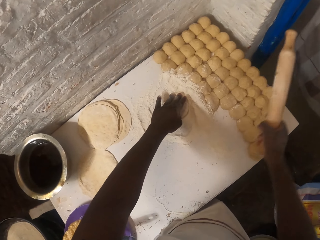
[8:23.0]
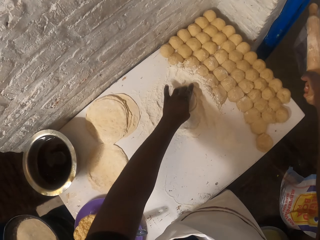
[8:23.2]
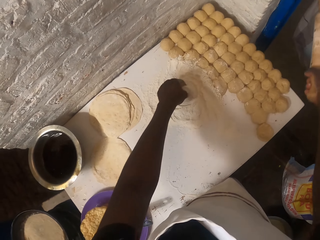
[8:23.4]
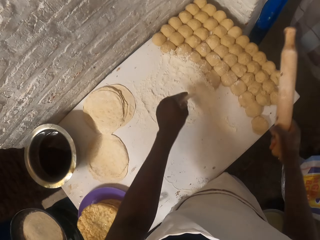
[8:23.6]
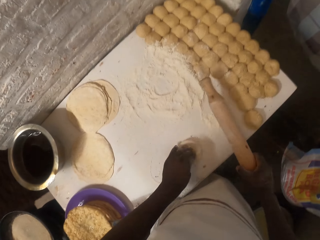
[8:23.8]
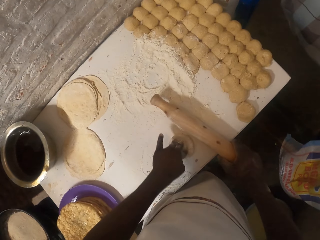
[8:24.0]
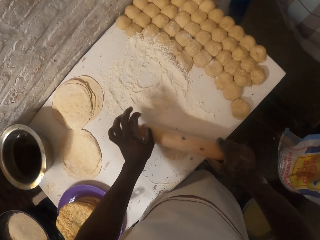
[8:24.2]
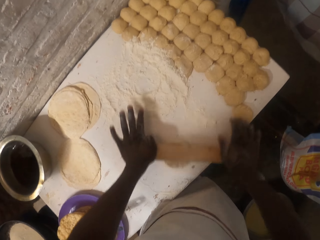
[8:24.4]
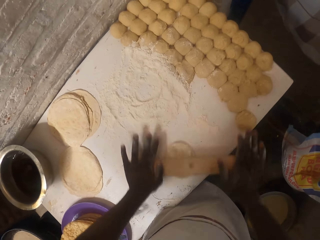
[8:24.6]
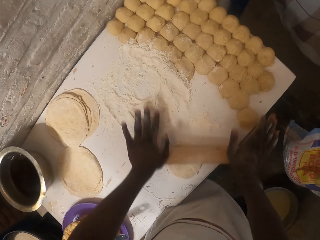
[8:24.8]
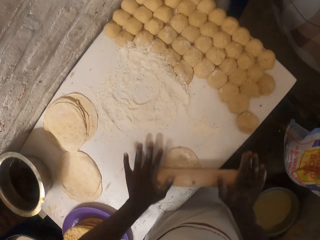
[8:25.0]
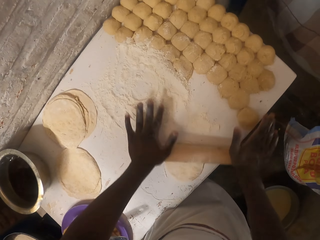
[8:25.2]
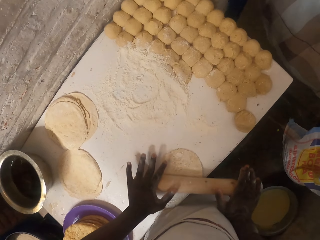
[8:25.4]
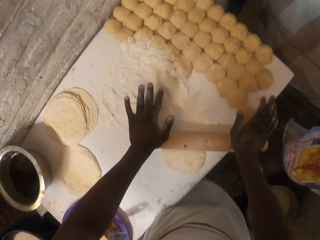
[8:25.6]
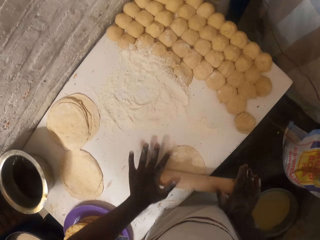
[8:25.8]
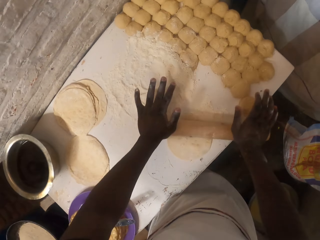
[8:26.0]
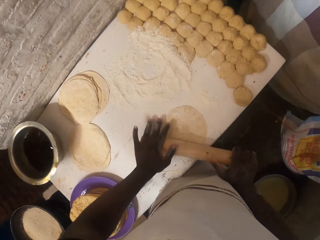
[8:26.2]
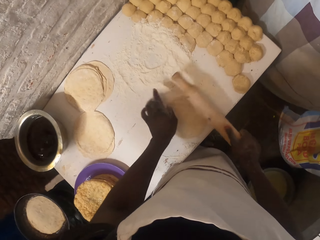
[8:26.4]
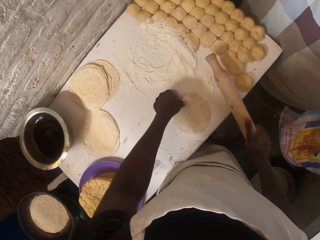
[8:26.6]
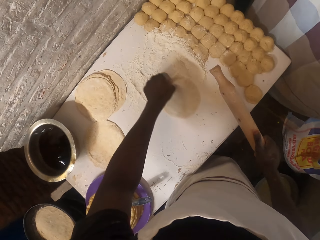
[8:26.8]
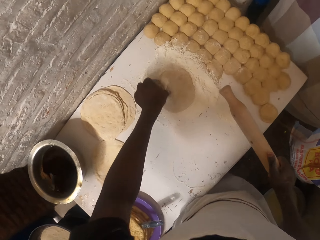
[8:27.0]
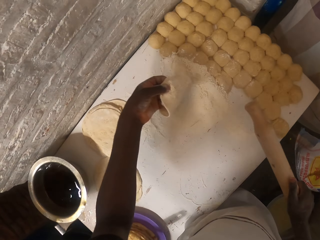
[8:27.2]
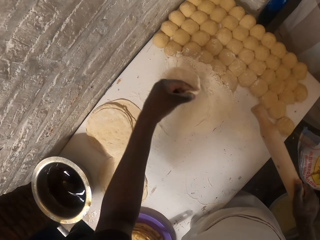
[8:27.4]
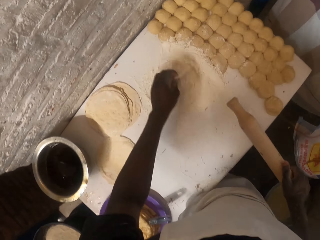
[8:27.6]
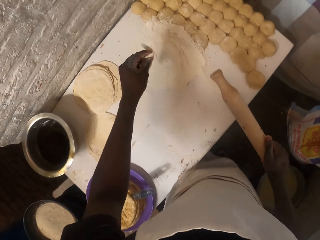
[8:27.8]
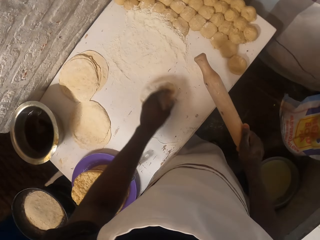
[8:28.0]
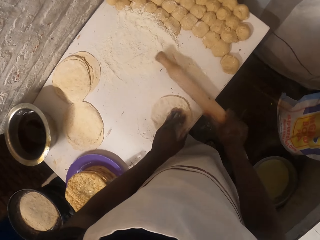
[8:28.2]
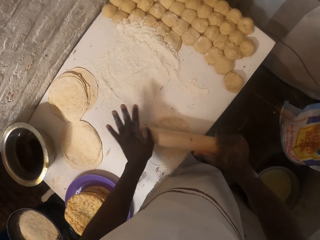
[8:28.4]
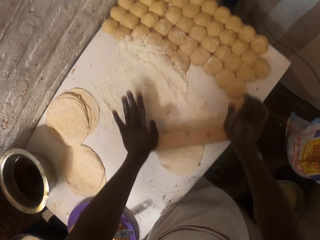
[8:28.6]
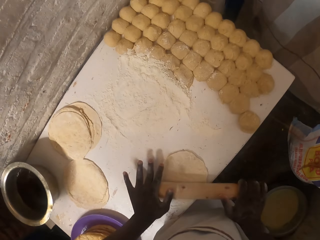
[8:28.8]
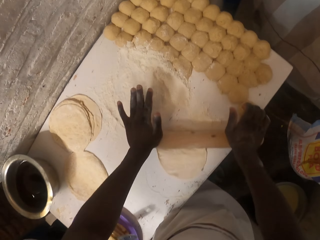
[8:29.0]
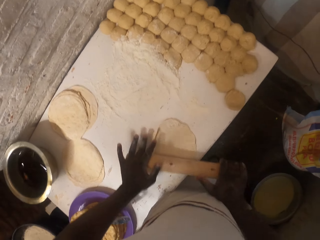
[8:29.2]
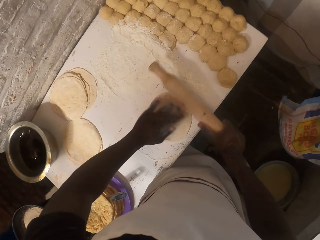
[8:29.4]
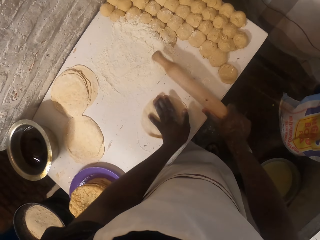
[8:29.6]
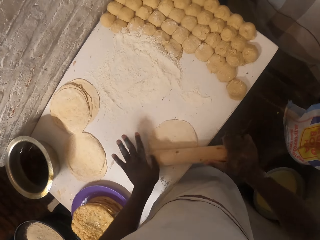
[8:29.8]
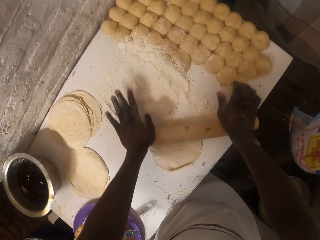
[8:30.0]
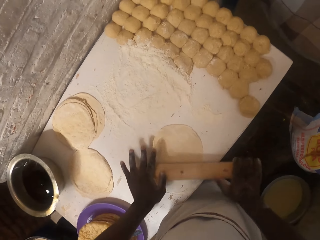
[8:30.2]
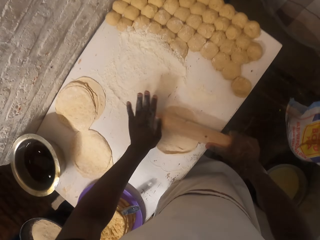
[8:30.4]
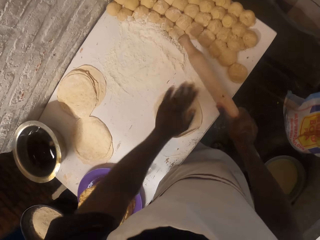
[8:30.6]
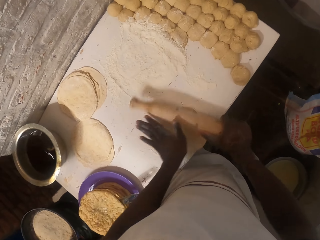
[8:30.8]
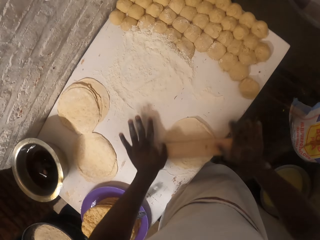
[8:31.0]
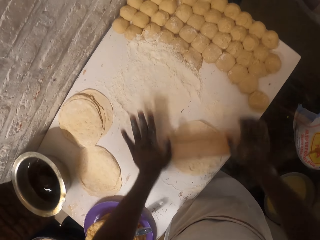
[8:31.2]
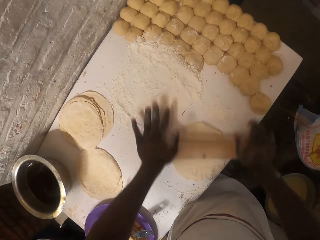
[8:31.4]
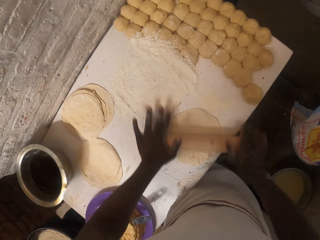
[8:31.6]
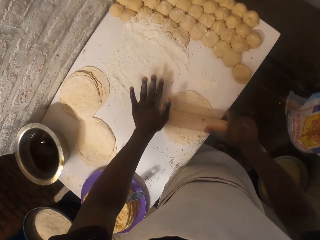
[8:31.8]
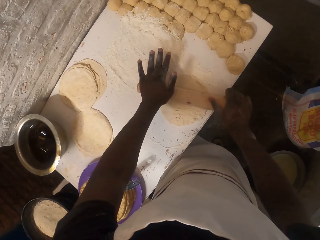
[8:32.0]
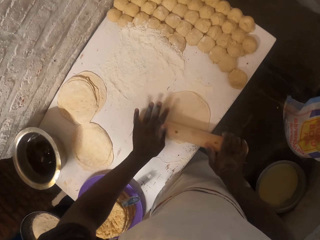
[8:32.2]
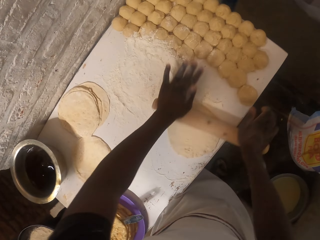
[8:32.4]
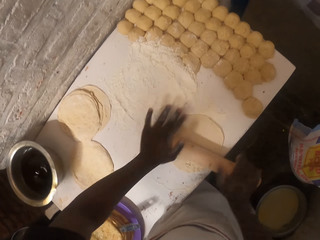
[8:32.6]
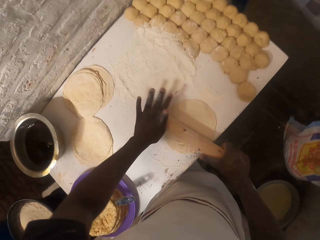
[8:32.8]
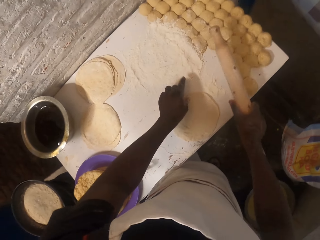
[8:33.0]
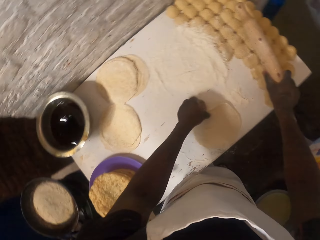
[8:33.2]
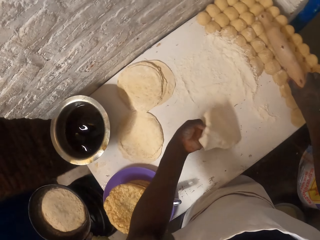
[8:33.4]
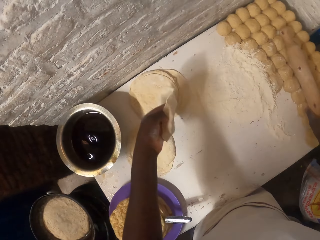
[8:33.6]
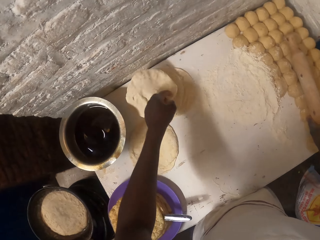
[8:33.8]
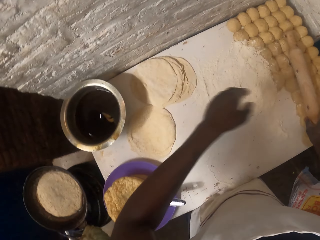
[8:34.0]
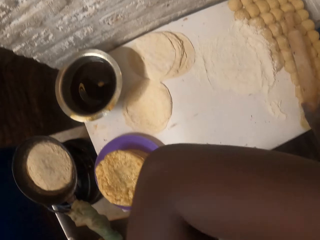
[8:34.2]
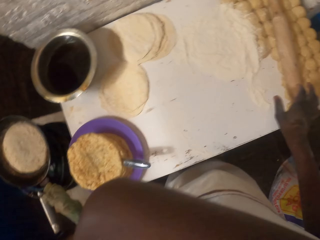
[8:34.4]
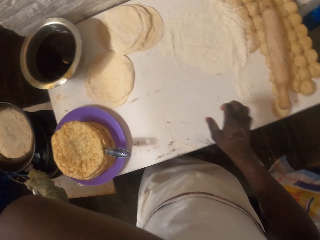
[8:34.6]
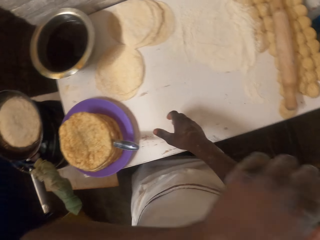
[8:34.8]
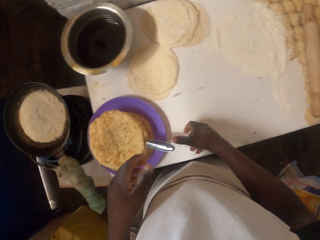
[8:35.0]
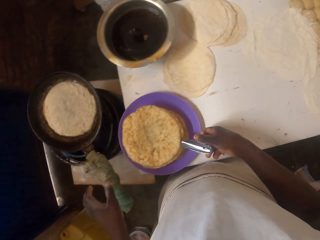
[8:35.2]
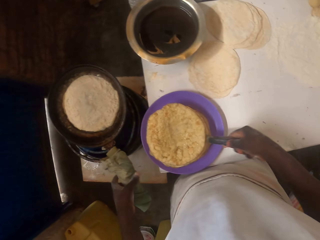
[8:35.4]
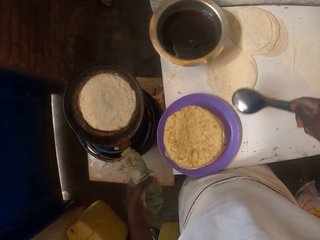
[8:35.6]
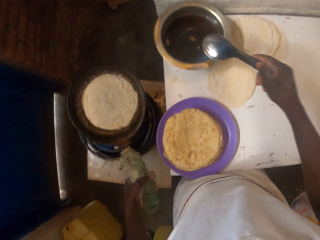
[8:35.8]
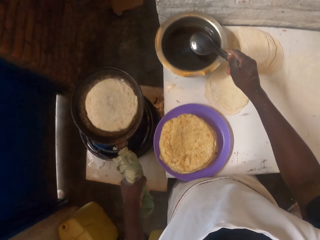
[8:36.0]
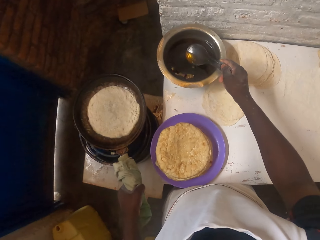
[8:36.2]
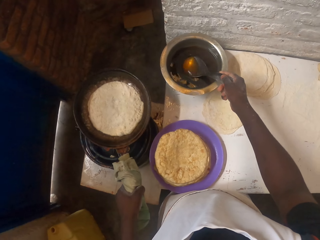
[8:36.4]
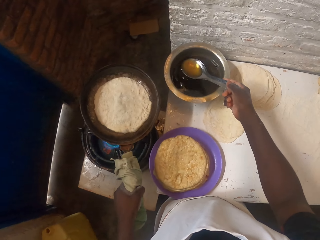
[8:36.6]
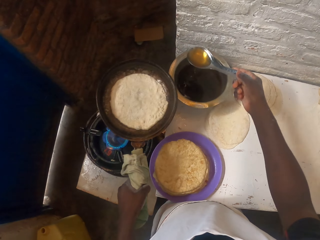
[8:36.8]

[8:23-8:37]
The camera wearer presses the dough. He lifts the rolling pin with his right hand. He lifts the dough. He points to the other side. He places the dough on the table. He rolls the dough with the rolling pin. He lifts the rolling pin with his right hand. He moves the dough with his left hand. He lifts the dough, turns the dough, and places the dough on the flour. He lifts the dough and places the dough on the table. He moves the dough. He rolls the dough with the rolling pin. He lifts the rolling pin with his right hand. He moves the dough with his left hand. He rolls the dough with the rolling pin. He lifts the rolling pin with his right hand. He moves the dough with his left hand. He rolls the dough with the rolling pin. He lifts the rolling pin with his right hand. He picks the dough. He places the rolling pin on the doughs. He places the dough on top of other doughs. He lifts his hand. He adjusts the camera. He picks the serving spoon from the bowl. He holds the cooking spoon. He holds the cooking pan. He fetches cooking oil from the cooking pot. He lifts the cooking pan.

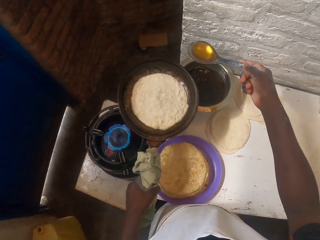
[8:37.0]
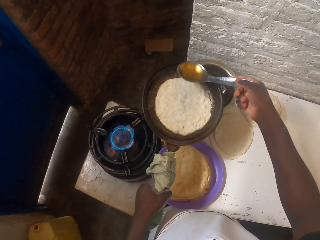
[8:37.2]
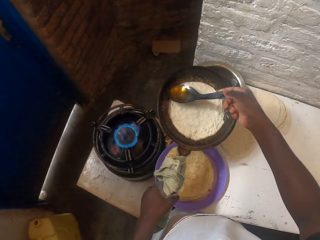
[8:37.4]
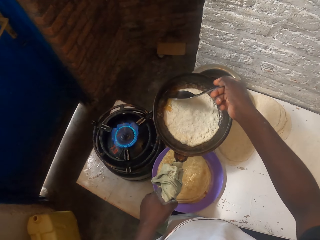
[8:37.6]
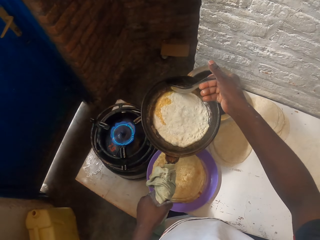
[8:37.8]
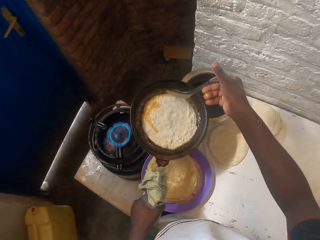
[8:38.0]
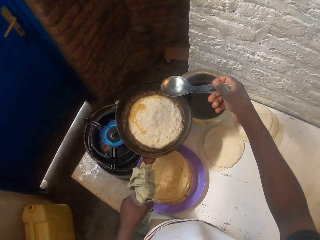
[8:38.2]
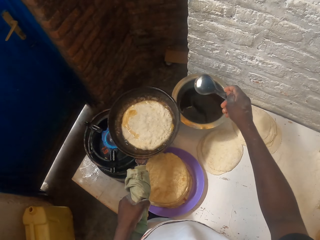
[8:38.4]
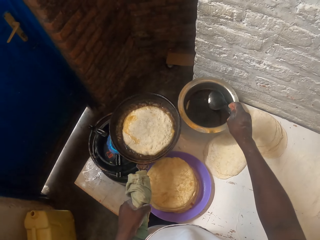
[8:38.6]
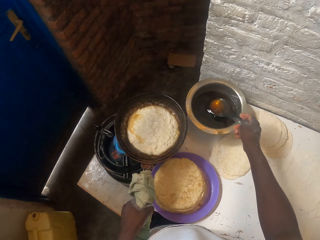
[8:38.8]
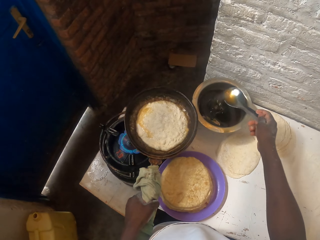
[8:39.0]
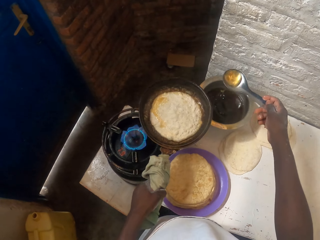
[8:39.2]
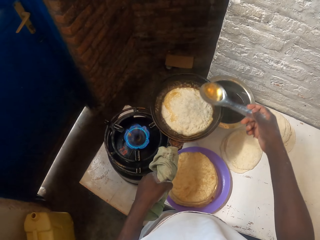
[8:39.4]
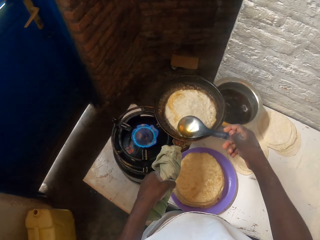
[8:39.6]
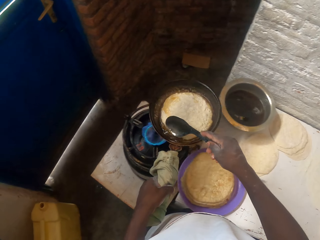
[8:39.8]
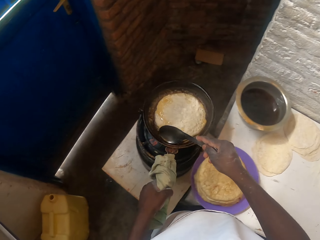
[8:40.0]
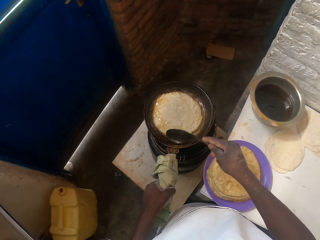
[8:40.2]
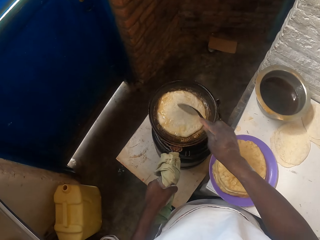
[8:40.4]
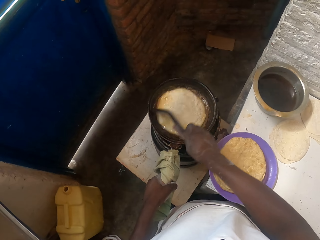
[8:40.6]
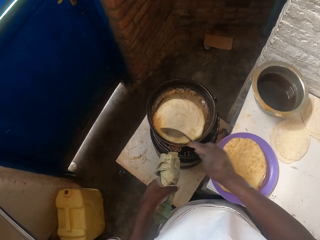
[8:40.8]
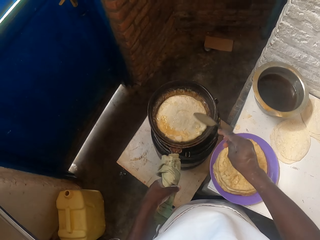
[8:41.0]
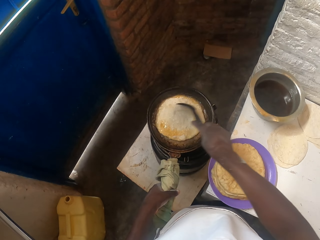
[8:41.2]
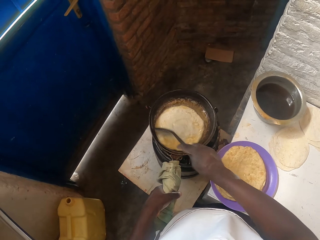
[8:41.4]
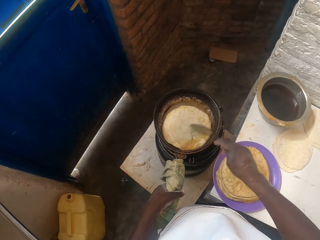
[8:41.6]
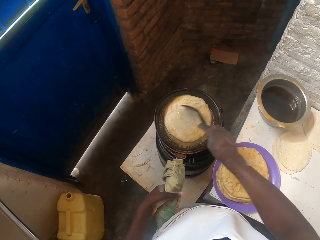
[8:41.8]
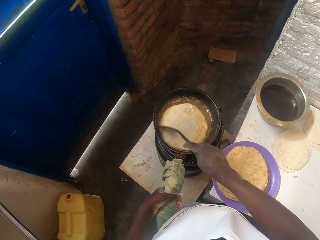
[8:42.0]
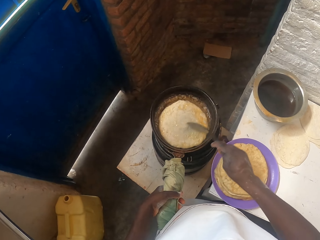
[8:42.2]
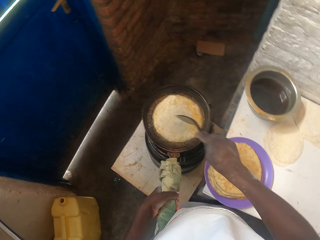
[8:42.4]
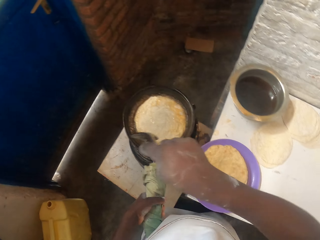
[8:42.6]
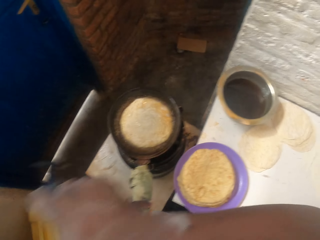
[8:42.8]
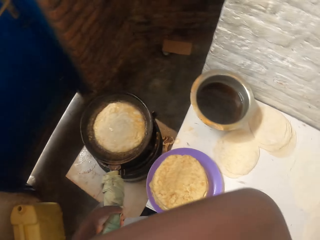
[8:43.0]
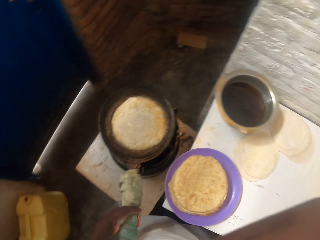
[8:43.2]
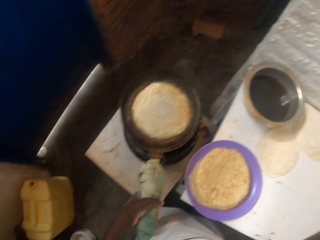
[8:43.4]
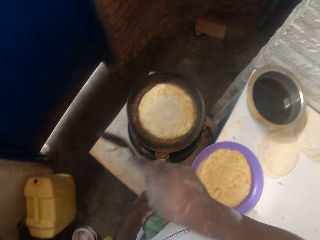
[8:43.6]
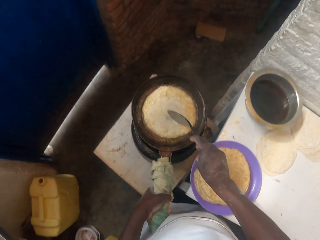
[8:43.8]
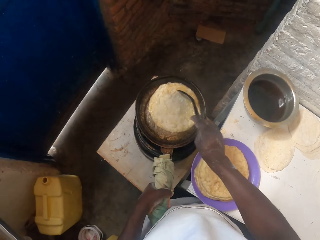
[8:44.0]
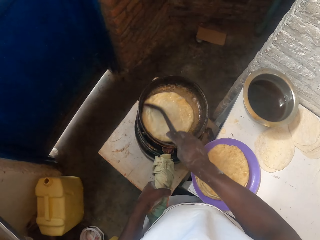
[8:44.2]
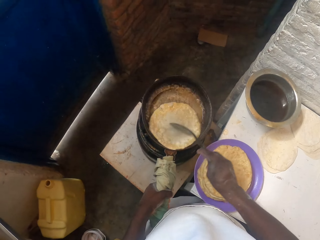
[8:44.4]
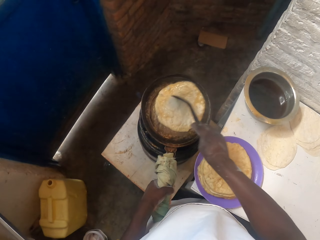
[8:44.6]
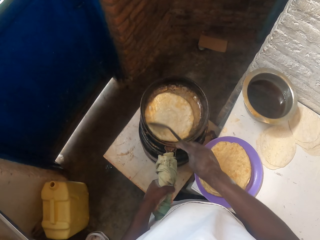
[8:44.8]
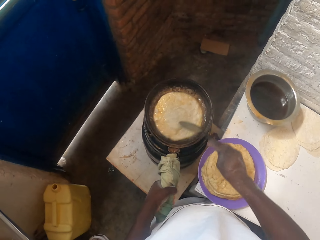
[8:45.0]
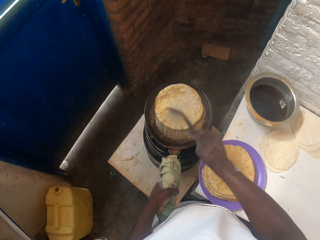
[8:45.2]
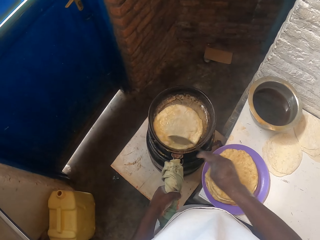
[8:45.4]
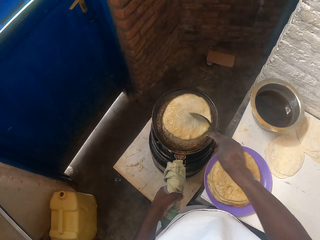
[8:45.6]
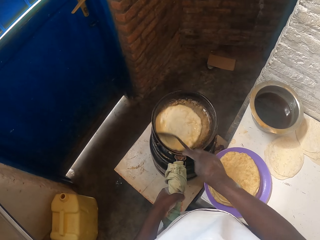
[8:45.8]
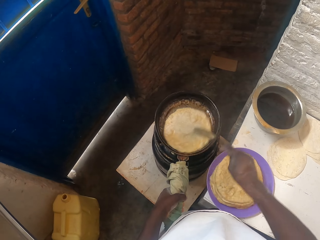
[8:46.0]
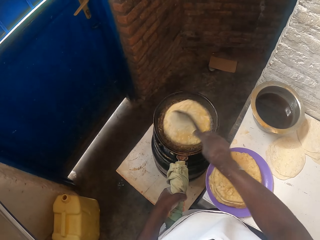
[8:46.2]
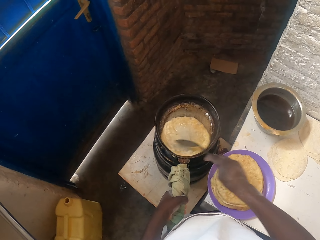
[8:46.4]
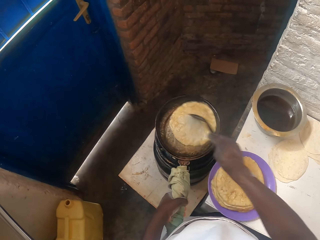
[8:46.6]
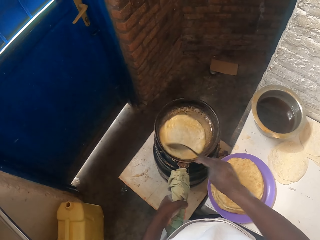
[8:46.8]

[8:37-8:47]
The camera wearer scoops the oil. He pours the cooking oil in the cooking pan. He fetches cooking oil from the cooking pot. He pours the cooking oil in the cooking pan. He puts the pan on the cooker. He moves the dough with the serving spoon. He lifts the serving spoon. He lifts his hand. He moves the dough with the serving spoon. He puts down his hand.
